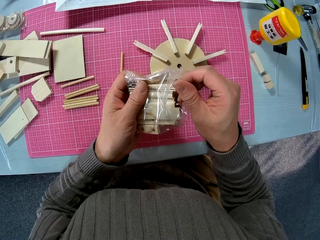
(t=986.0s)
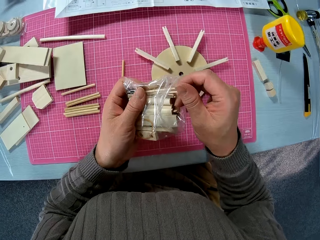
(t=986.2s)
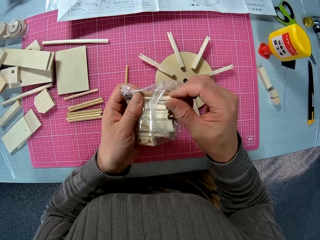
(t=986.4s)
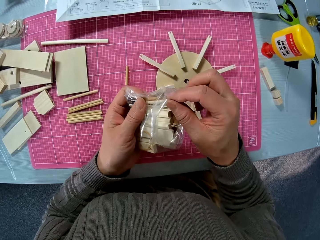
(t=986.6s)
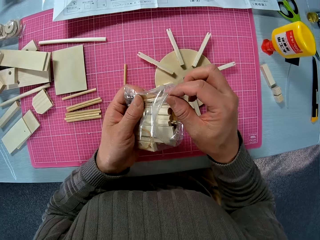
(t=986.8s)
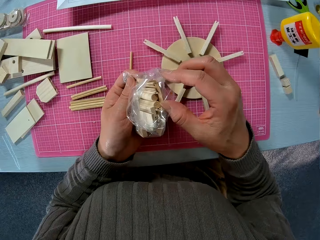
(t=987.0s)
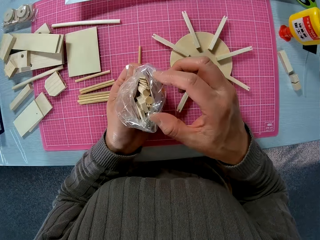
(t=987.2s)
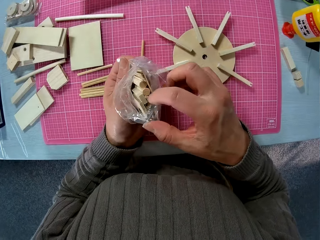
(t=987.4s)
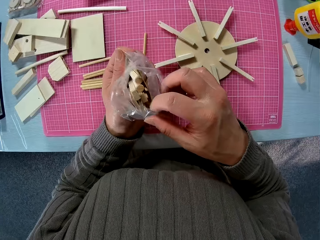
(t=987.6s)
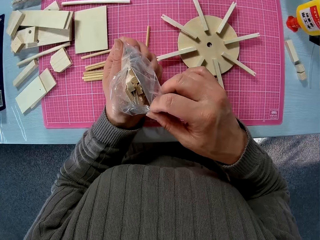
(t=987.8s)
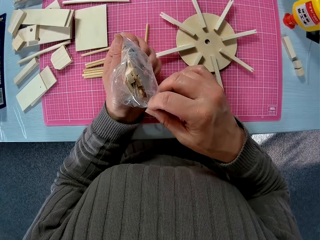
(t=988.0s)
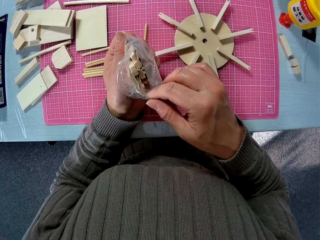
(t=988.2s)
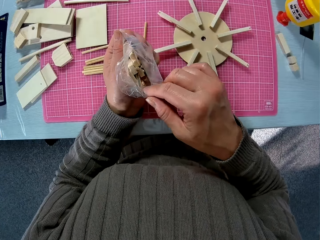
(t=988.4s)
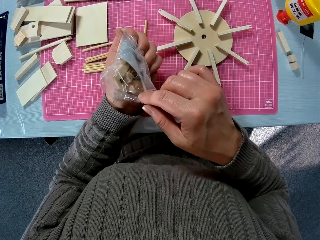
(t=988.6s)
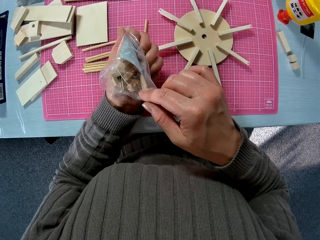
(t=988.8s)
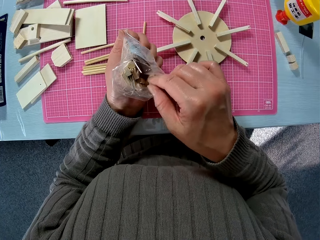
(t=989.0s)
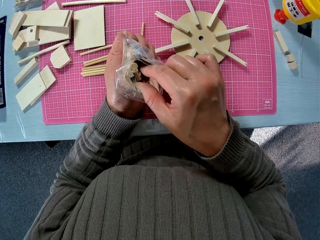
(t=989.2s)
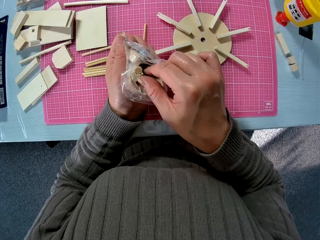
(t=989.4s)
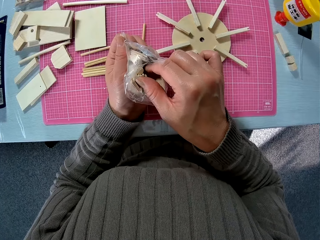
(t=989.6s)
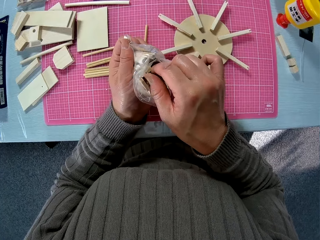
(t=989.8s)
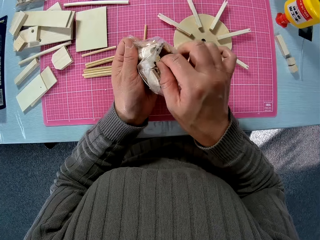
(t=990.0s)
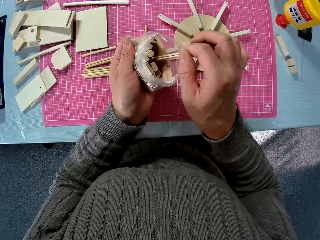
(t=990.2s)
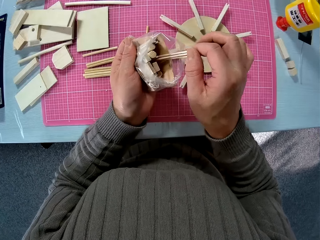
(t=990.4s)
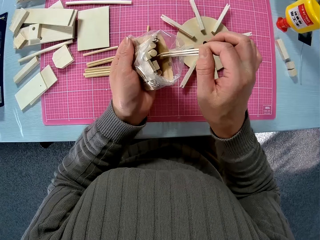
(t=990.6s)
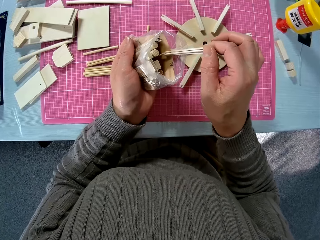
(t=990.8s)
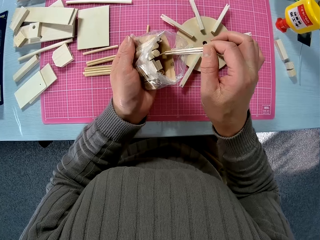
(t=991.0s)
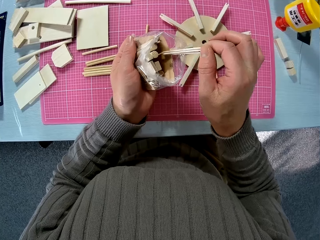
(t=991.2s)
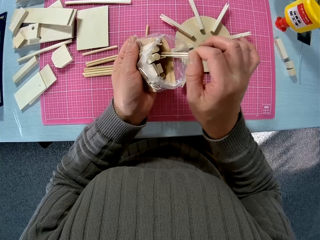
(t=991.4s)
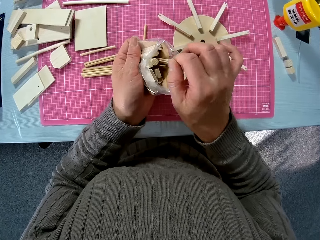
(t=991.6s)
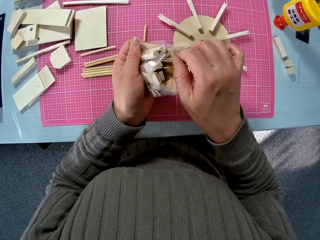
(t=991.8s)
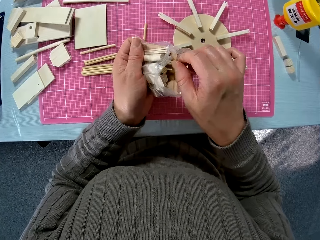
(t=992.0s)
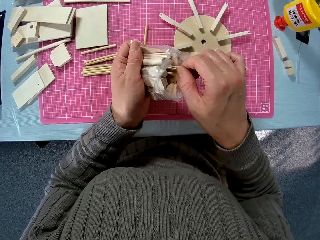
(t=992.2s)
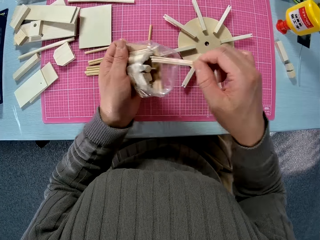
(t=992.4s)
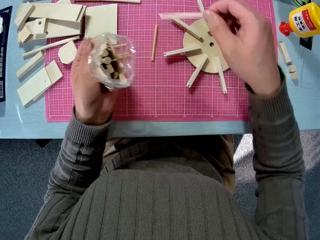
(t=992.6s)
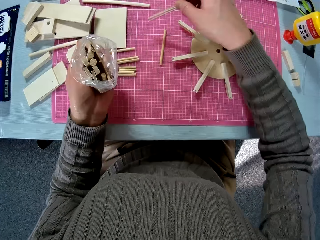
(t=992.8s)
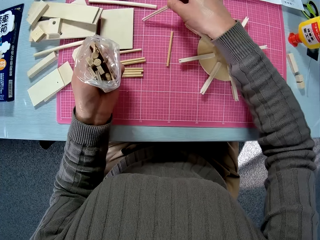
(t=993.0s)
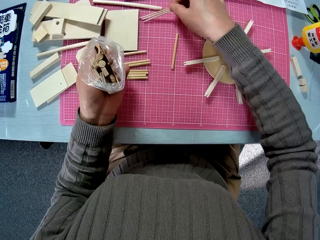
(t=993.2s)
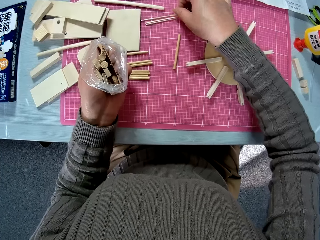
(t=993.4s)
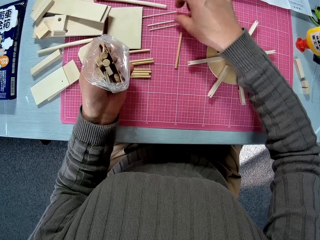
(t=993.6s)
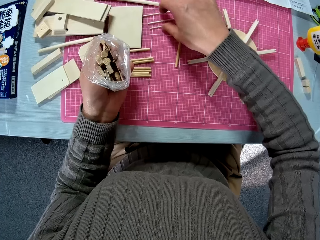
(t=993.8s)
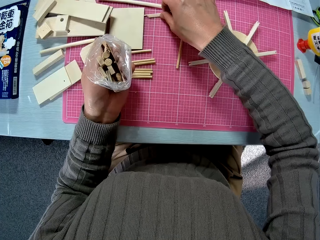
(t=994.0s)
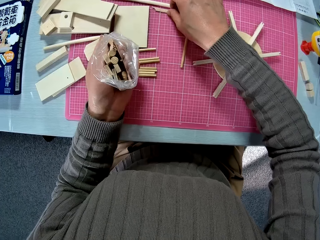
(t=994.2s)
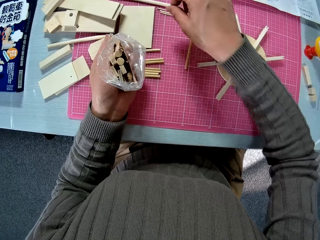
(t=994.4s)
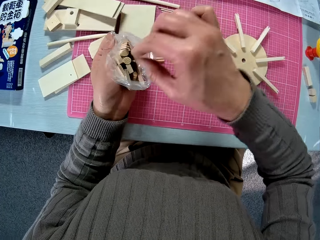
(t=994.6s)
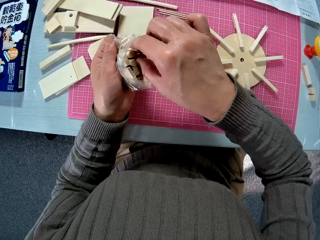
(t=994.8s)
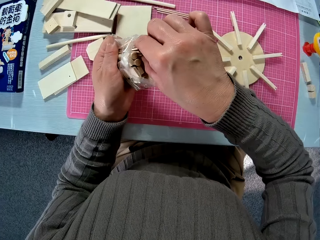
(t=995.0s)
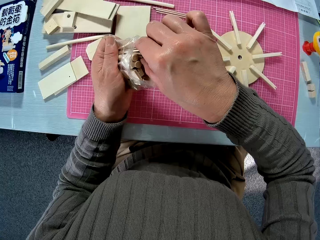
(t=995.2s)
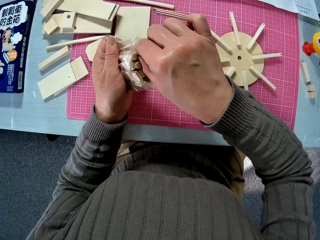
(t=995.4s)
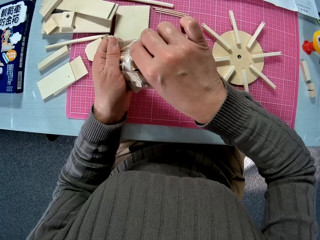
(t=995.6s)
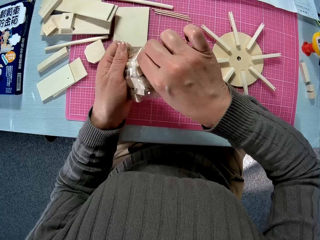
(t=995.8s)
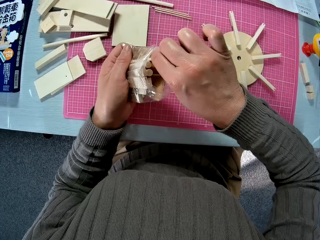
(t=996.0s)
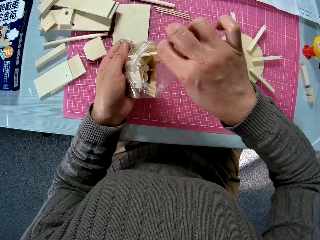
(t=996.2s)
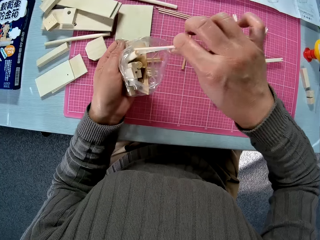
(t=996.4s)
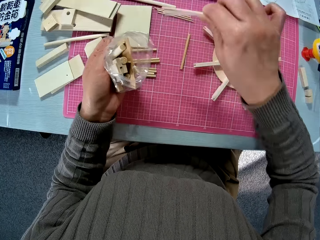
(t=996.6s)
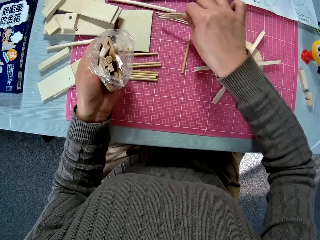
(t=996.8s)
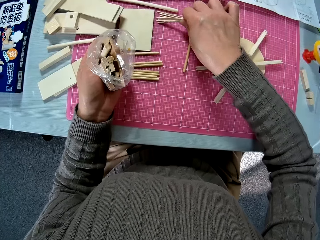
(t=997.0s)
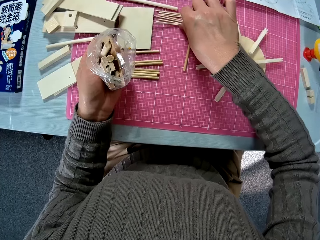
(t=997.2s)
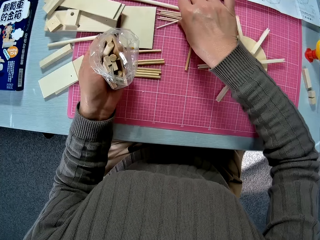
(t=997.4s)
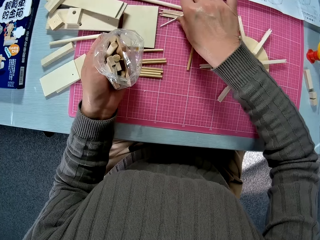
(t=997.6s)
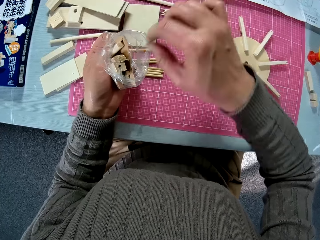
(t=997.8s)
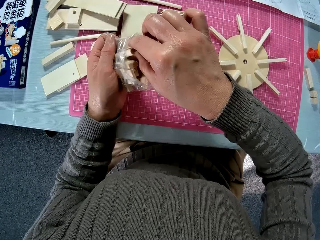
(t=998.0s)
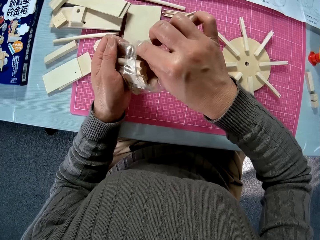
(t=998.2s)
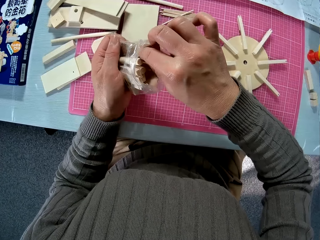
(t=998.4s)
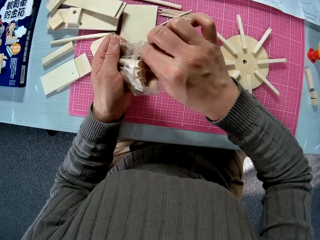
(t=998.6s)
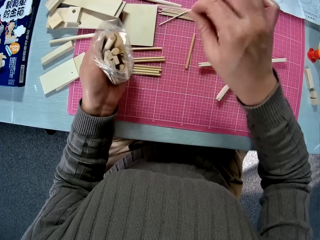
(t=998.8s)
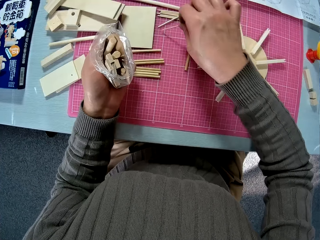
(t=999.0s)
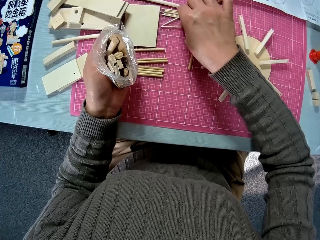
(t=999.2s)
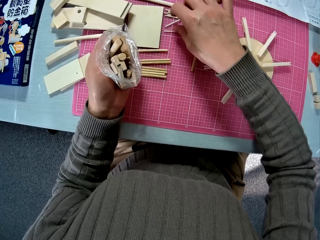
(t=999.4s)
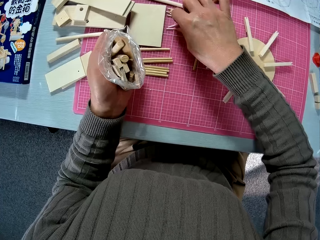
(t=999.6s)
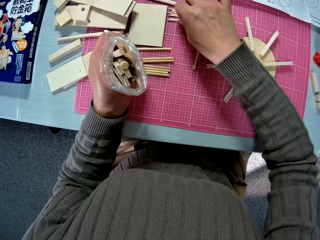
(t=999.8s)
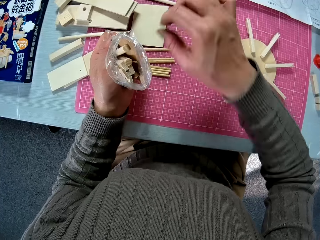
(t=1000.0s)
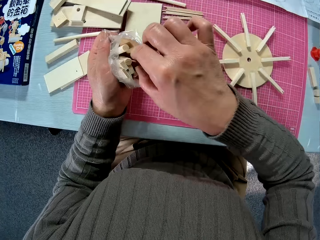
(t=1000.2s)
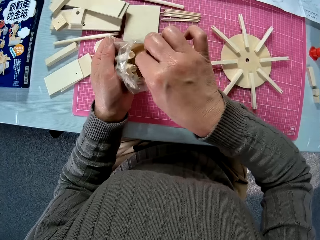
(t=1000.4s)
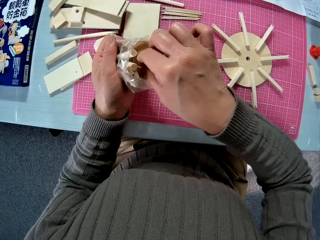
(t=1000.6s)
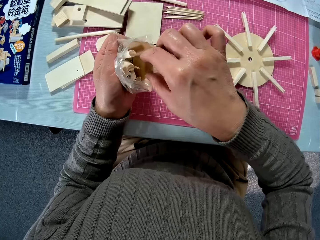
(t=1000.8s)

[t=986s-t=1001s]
The camera wearer touches the pieces of wood. They bring out some pieces of wood from the nylon. They drop the pieces of wood on the table. They bring out more pieces of wood from the nylon. They drop the pieces of wood on the table. They bring out one piece of wood from the nylon. They drop the piece of wood on the table.

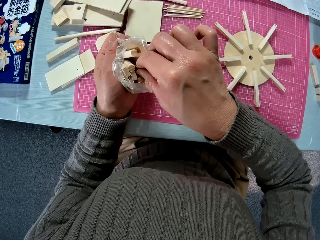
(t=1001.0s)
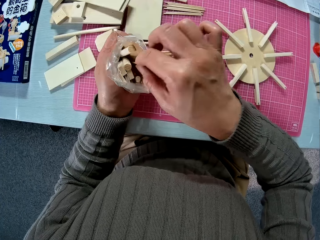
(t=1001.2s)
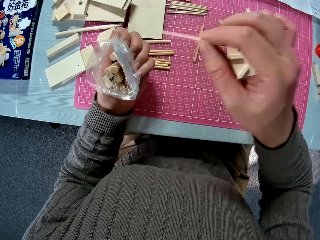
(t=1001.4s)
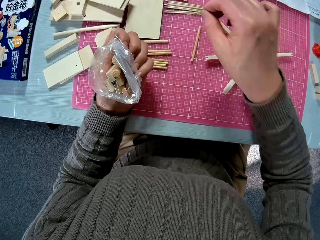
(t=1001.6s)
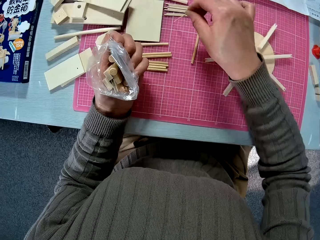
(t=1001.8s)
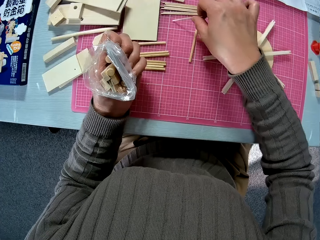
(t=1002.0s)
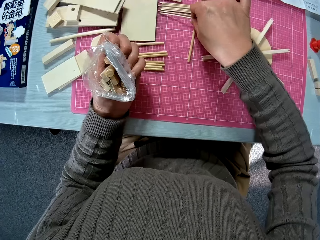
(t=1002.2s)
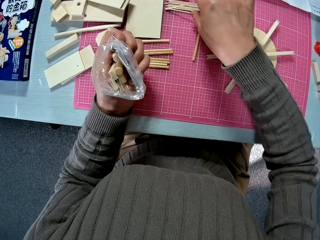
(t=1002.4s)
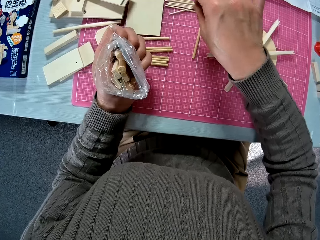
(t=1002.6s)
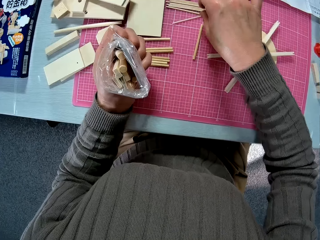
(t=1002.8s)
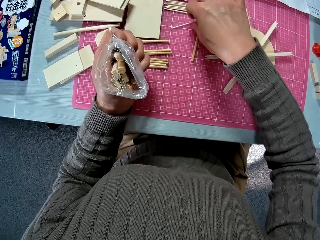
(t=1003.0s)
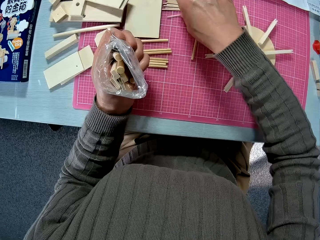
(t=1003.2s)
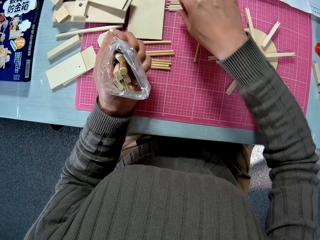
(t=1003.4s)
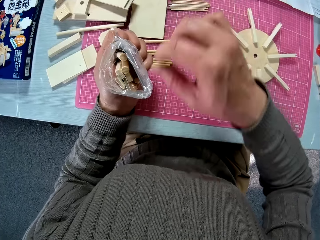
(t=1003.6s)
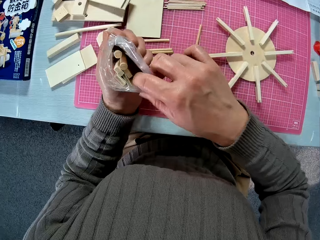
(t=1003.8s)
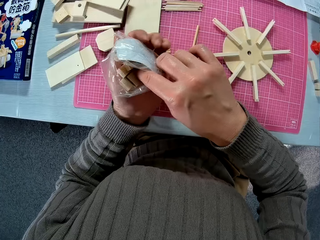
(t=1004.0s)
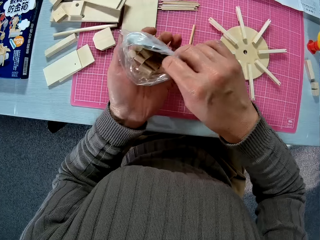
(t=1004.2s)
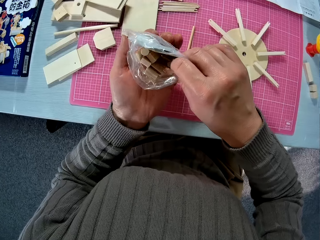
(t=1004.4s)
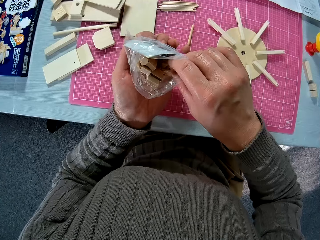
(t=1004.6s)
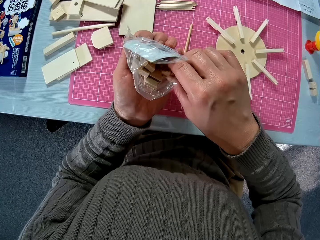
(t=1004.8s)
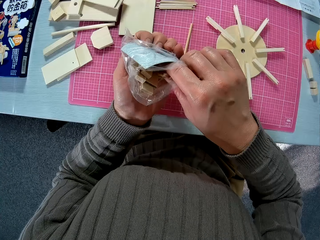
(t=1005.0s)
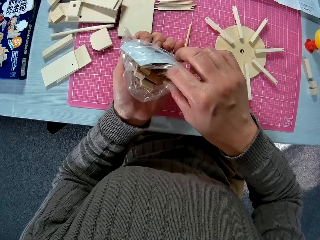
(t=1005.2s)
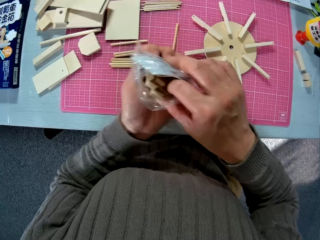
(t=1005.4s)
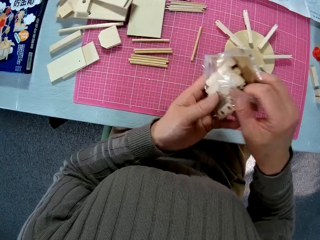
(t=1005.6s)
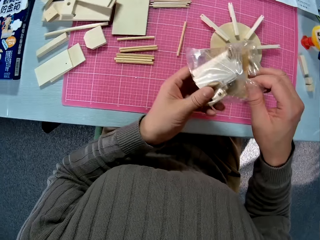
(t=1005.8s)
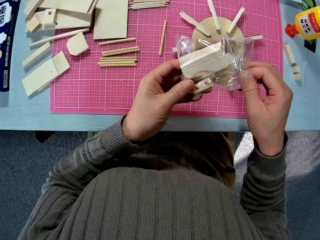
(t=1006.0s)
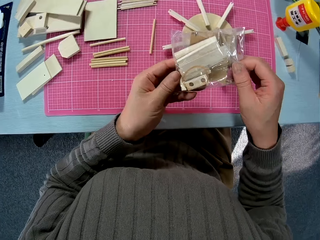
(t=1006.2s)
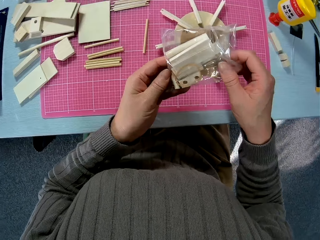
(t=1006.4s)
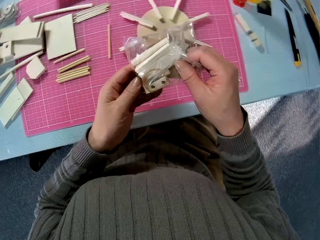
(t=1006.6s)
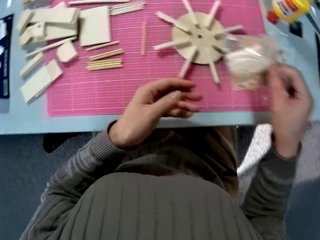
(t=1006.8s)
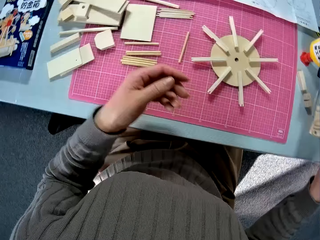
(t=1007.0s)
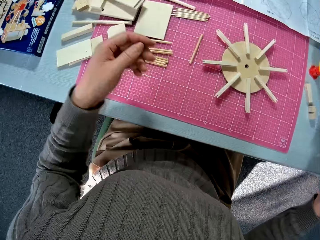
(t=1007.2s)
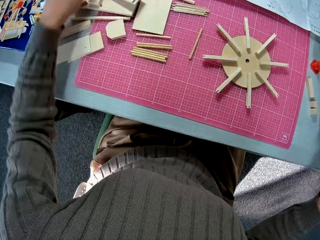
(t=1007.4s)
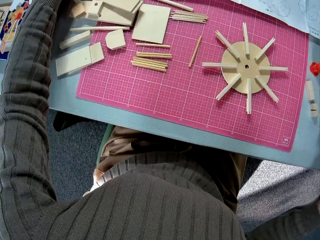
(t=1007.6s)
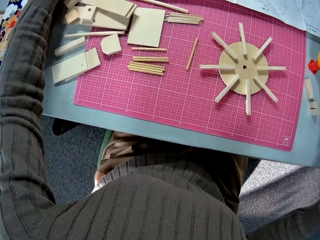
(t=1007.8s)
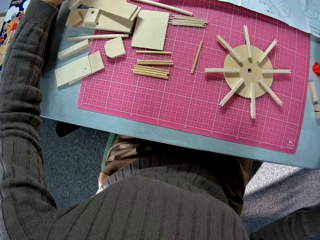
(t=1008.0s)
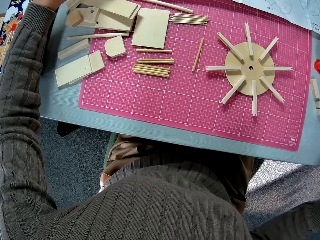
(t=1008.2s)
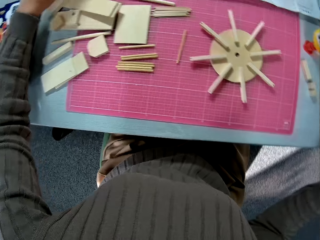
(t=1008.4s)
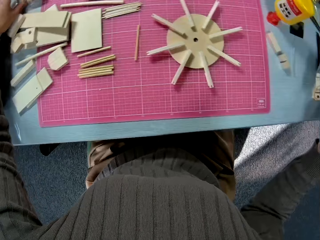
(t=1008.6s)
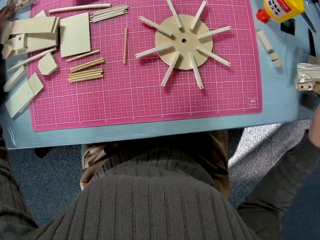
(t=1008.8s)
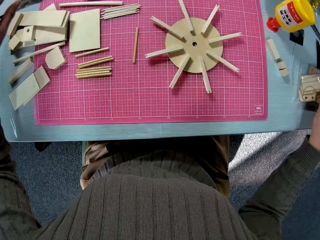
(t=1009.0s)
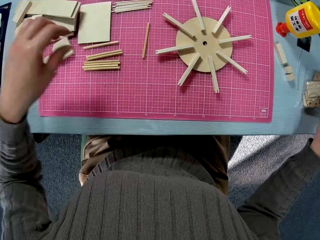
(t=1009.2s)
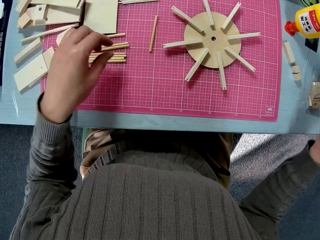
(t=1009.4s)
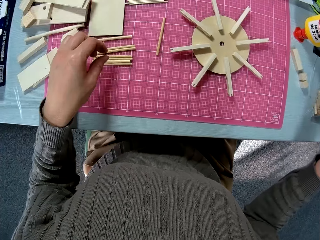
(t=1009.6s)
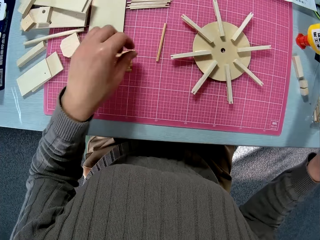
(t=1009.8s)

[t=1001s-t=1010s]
The camera wearer brings out one piece of wood from the nylon. They drop the piece of wood on the table. They look at the polythene paper. They drop the nylon on the table.
